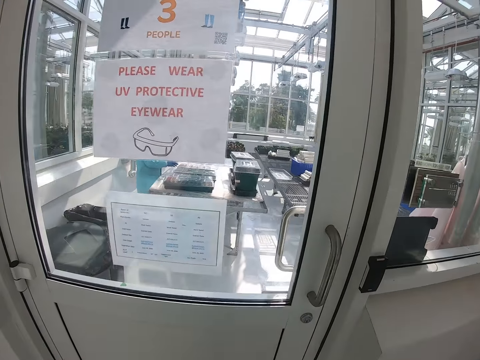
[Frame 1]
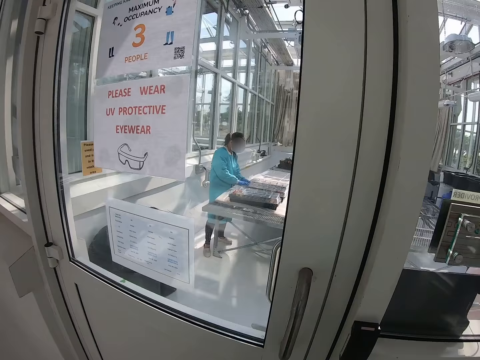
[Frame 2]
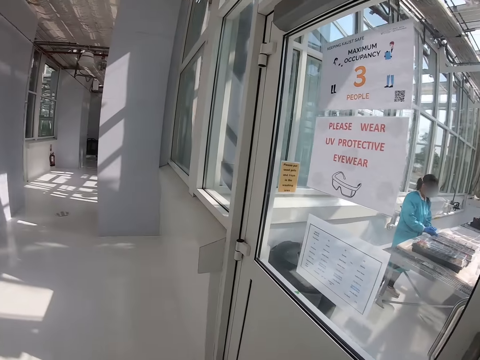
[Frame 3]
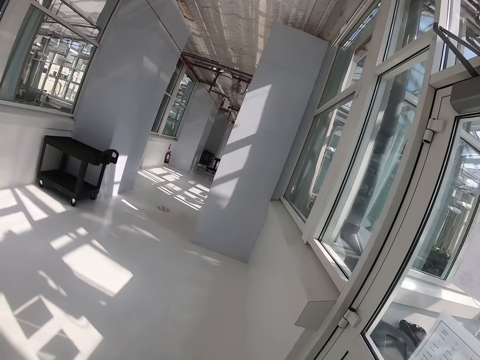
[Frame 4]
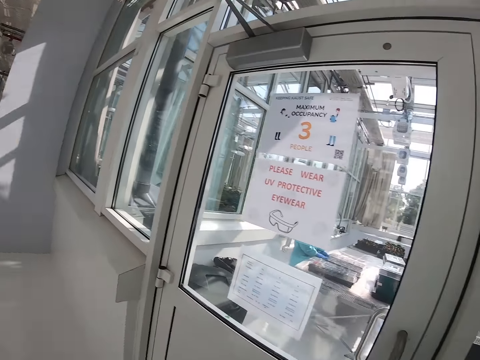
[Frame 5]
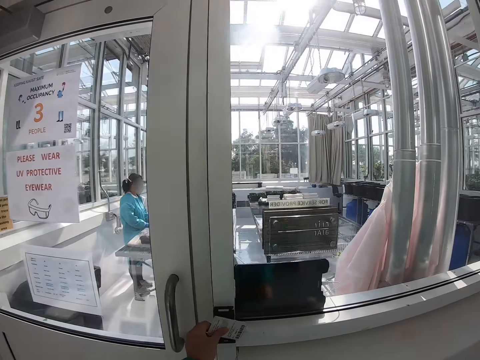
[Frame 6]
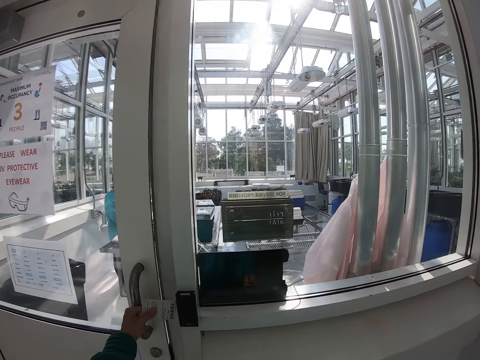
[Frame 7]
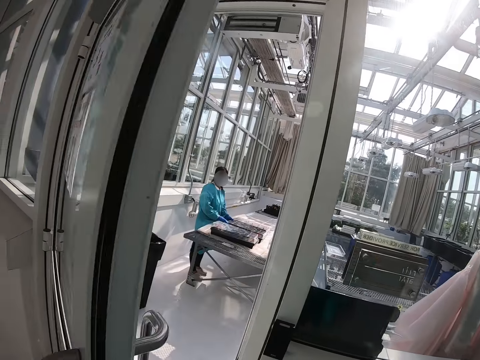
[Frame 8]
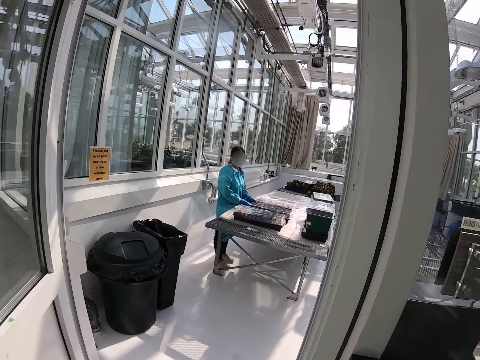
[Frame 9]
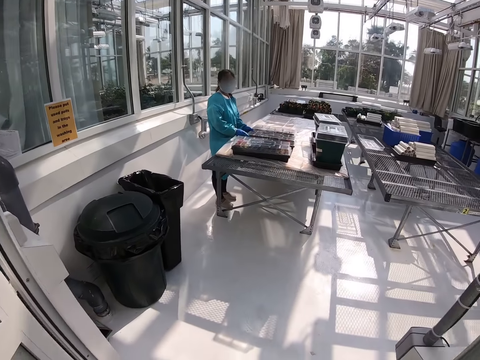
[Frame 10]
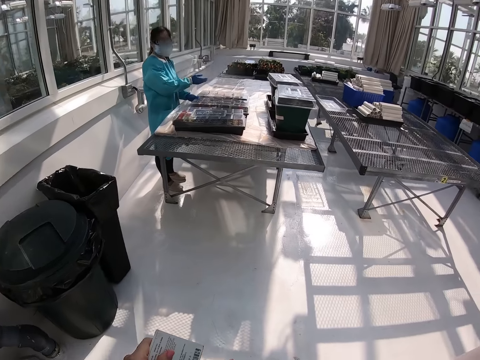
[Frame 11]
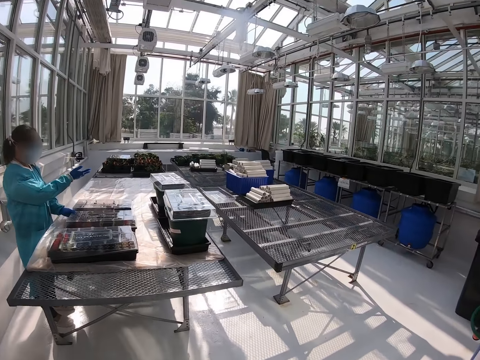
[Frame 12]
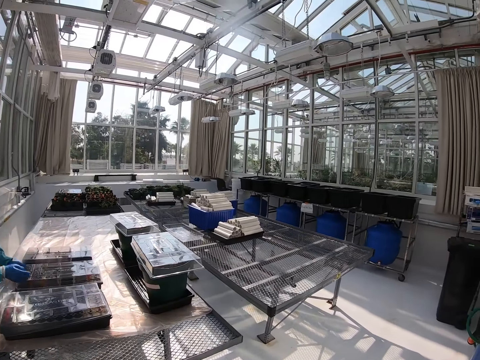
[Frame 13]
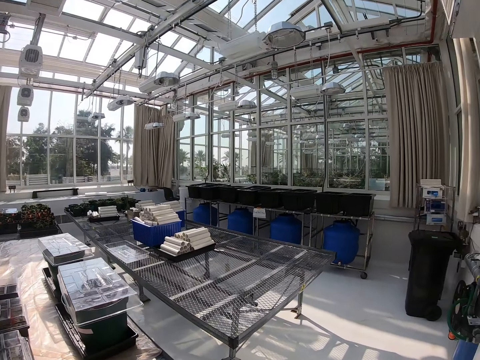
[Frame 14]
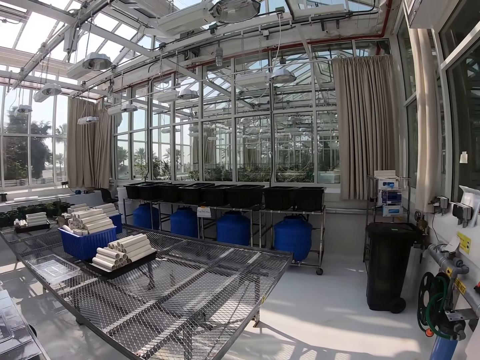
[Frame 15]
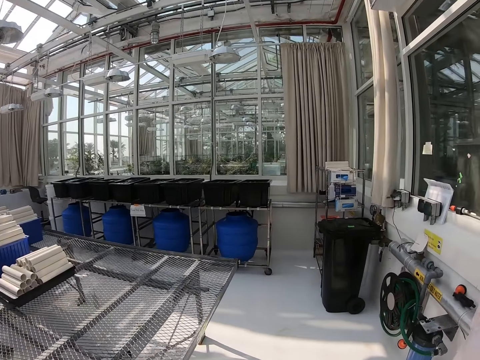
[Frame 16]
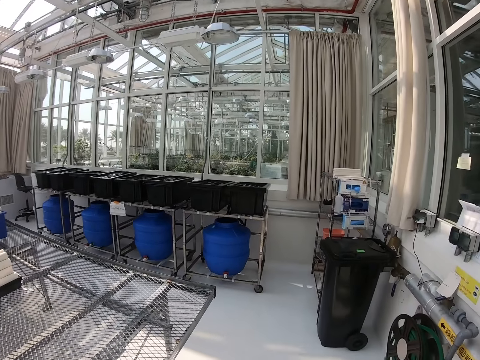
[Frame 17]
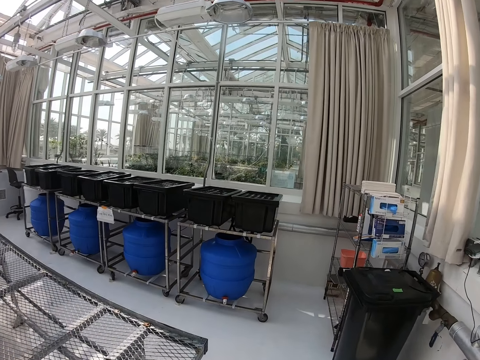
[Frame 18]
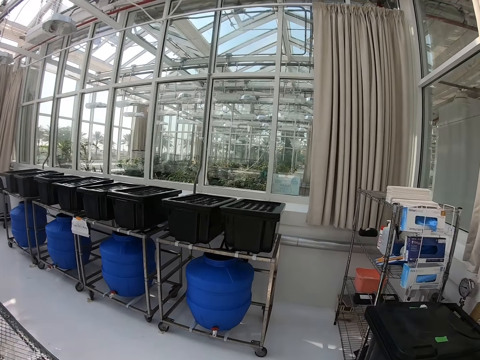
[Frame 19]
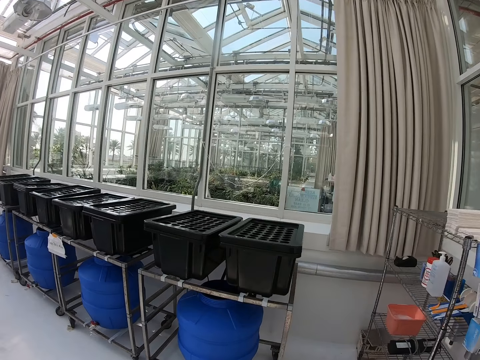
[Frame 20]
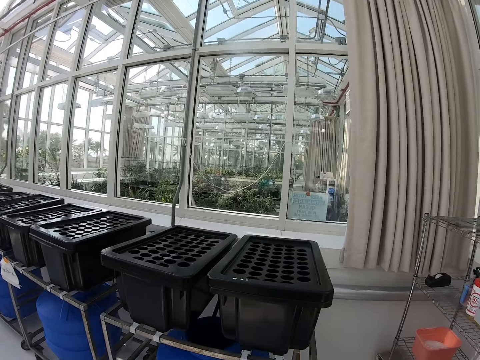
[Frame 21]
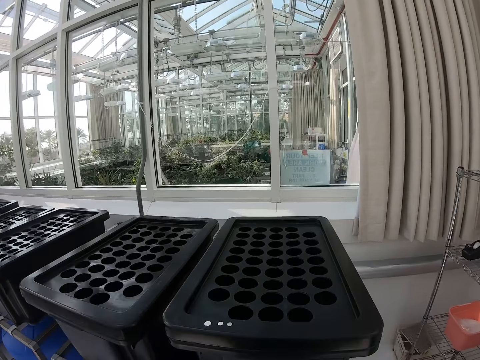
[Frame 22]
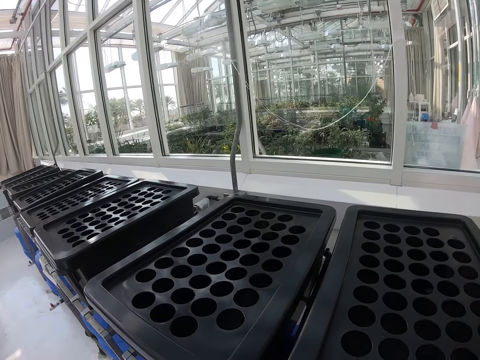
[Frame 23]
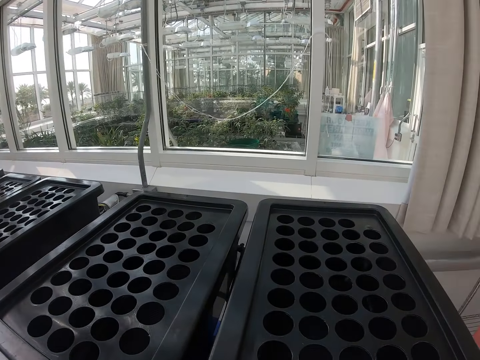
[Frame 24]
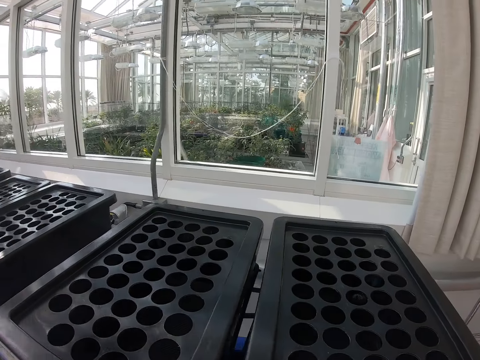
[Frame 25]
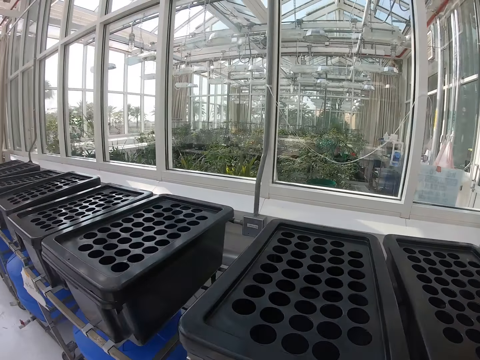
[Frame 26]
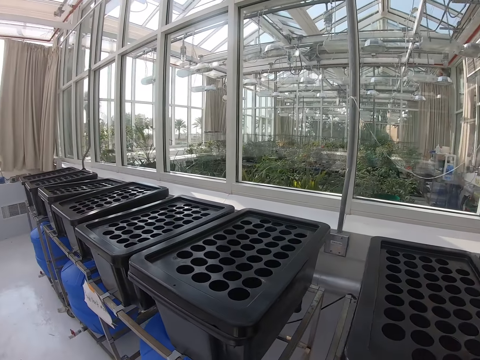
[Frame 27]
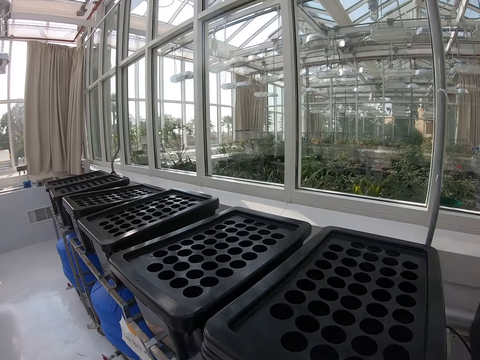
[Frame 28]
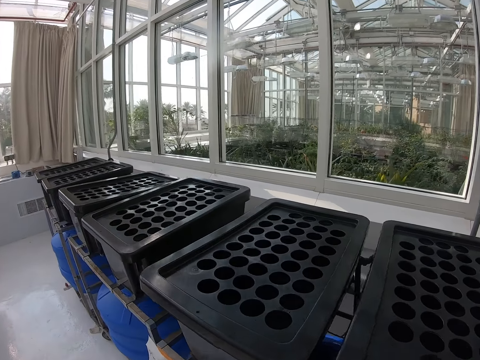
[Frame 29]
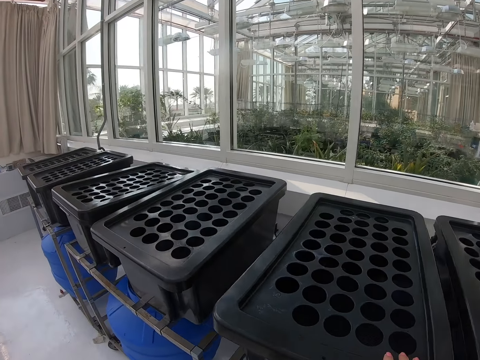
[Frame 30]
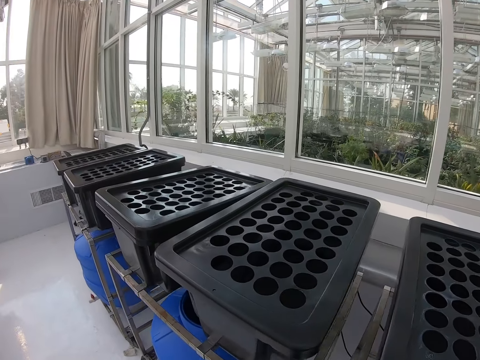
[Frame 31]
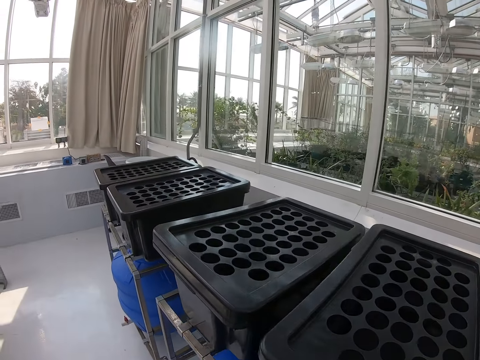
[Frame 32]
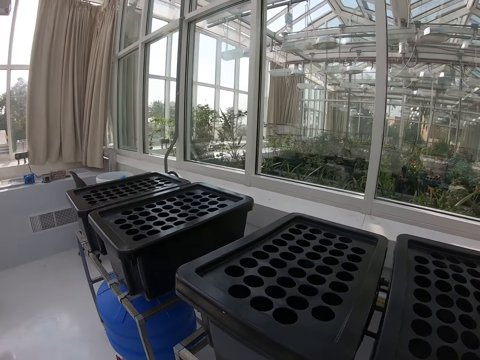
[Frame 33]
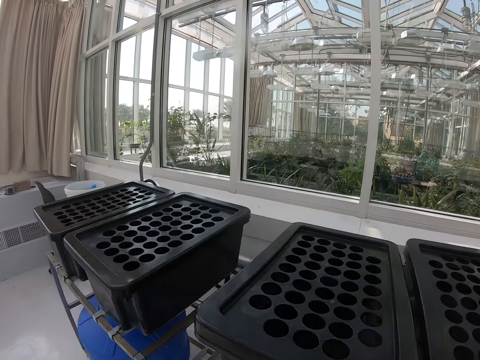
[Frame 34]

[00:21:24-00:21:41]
The camera wearer opens a door. They stop walking. They walk in the room. A person lifts hands. The camera wearer walks in the room. They turn right. They look around. They stop. They walk to the right.

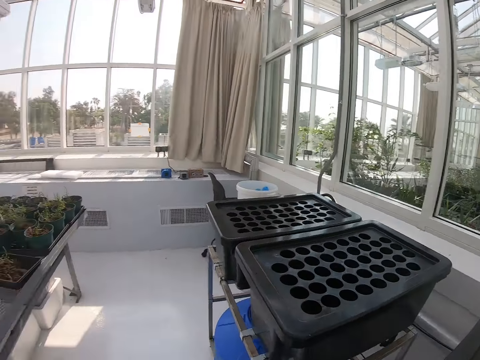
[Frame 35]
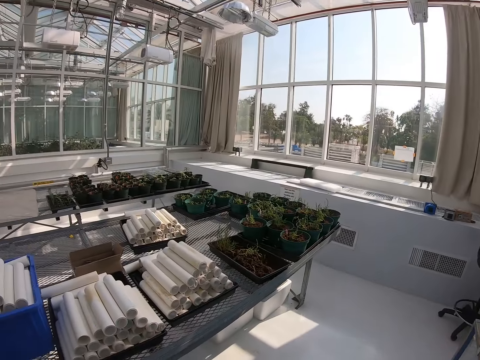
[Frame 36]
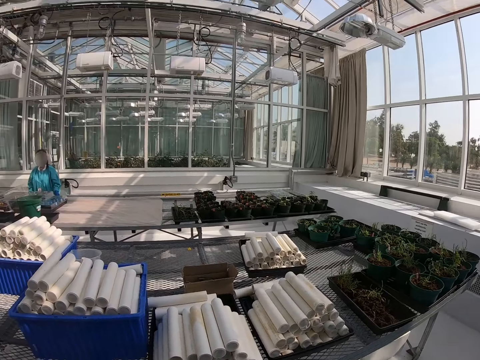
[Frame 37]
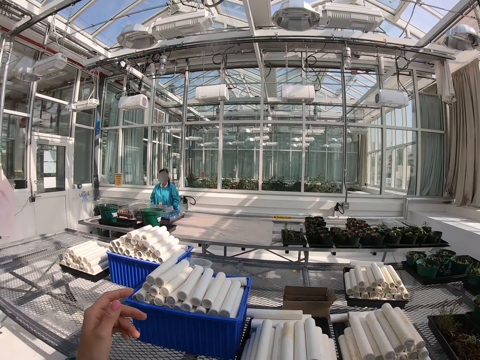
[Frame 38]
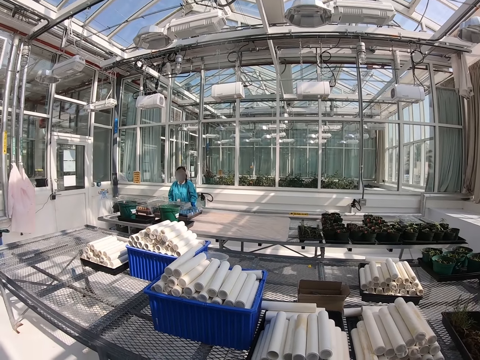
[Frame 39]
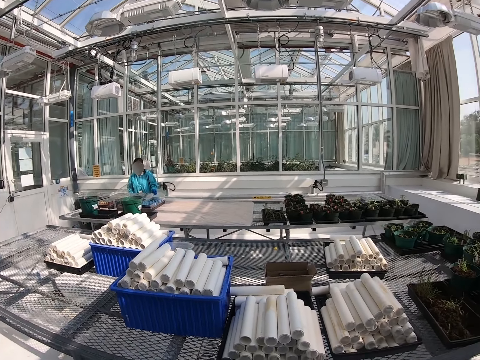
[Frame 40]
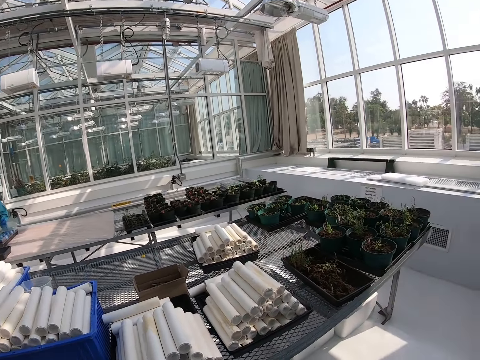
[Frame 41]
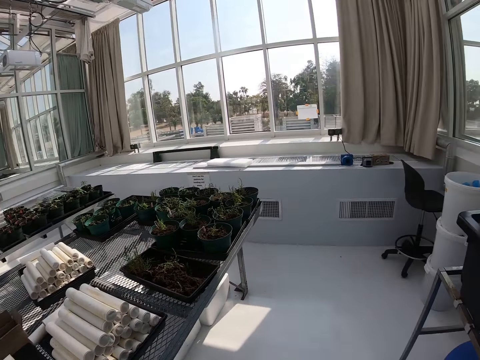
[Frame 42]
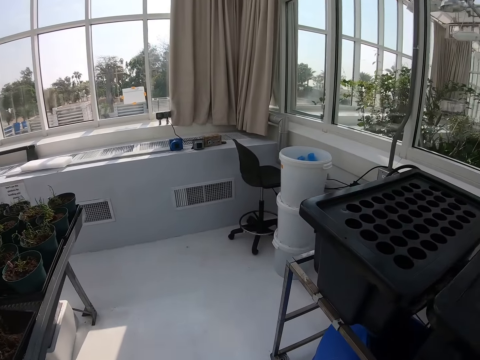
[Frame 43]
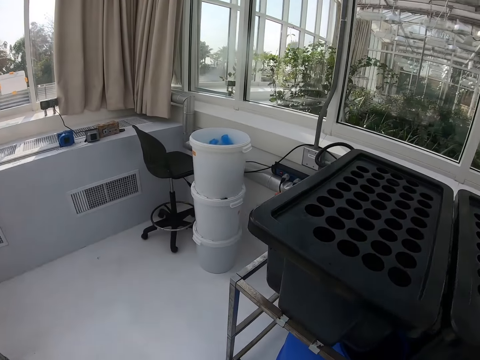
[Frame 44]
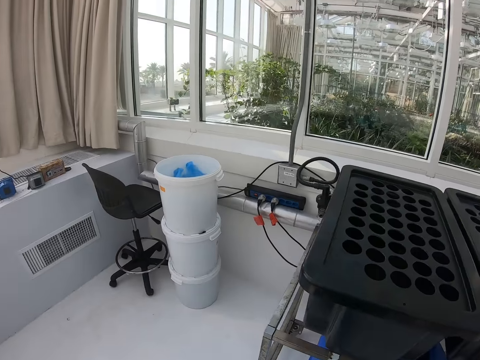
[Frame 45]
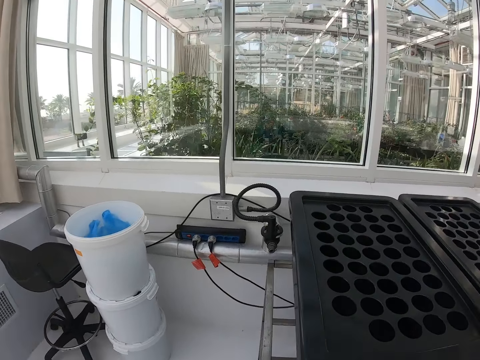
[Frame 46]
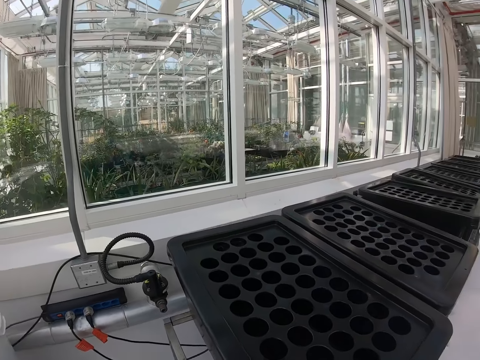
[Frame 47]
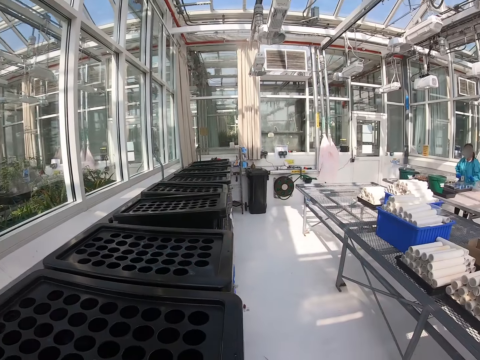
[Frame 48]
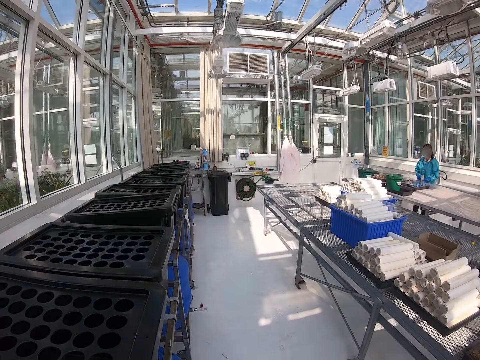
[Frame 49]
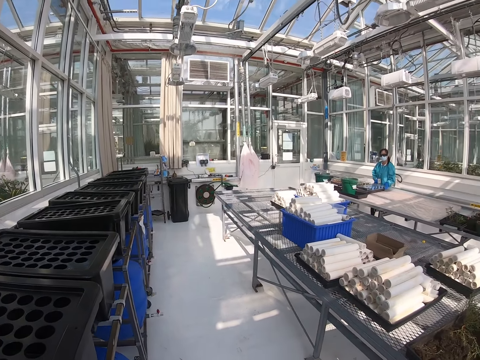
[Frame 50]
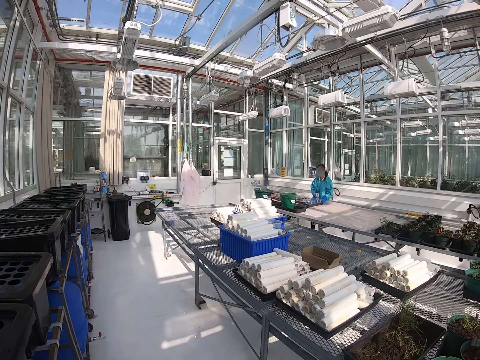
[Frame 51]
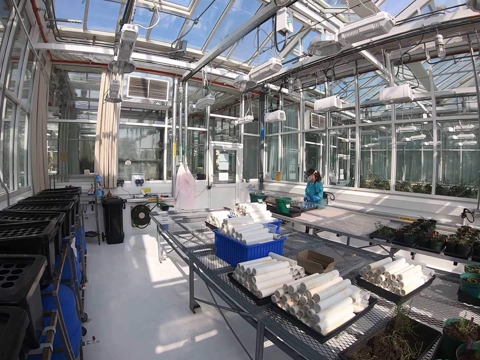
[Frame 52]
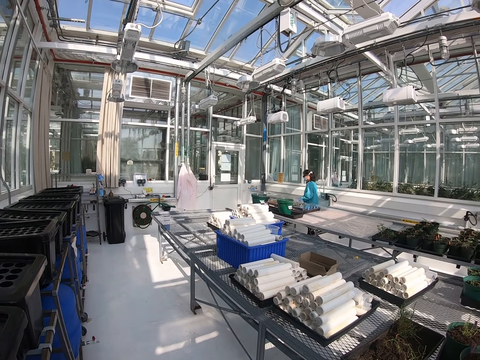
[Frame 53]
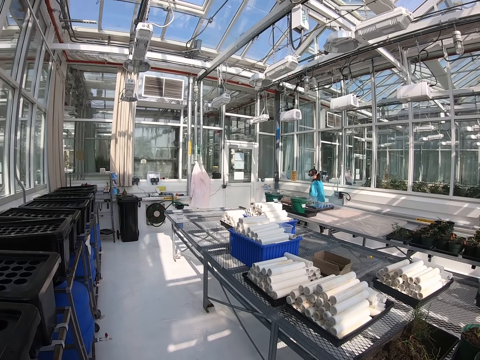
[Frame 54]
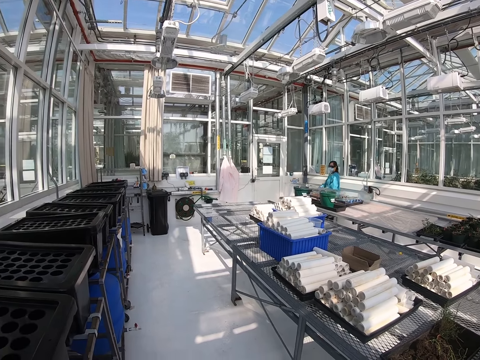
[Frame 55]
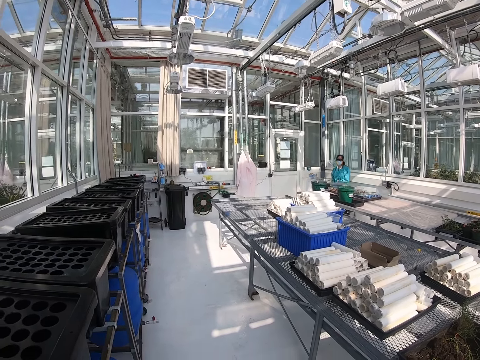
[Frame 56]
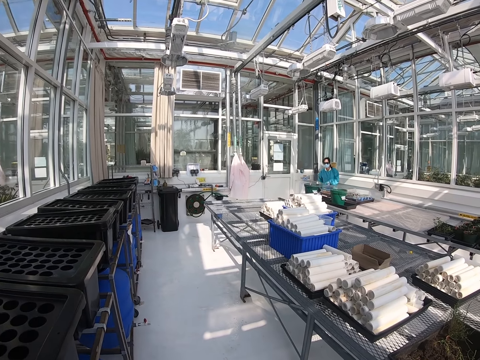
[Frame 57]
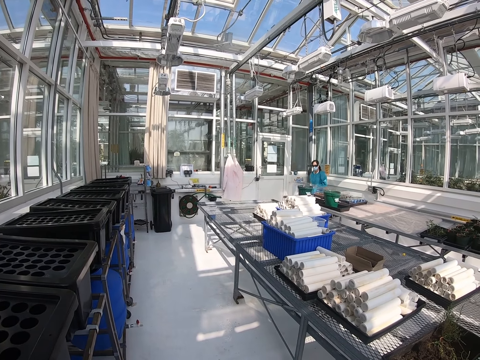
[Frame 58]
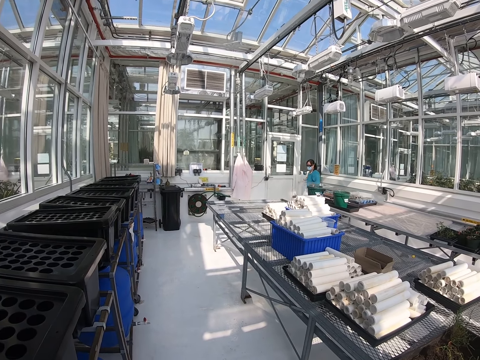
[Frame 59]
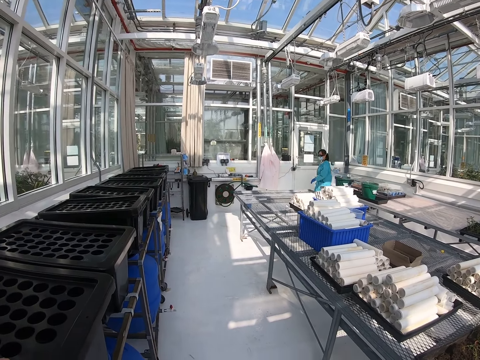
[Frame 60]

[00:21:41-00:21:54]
The camera wearer turns around. They look around. They talk with a woman. They turn around. They talk with the woman. The woman walks in the room.
